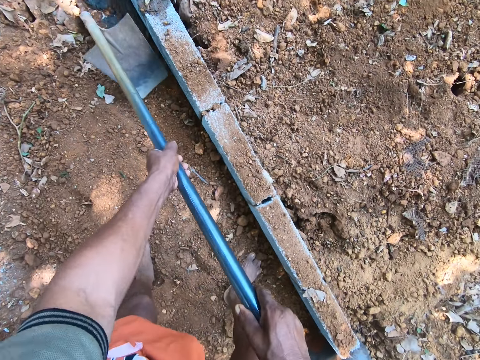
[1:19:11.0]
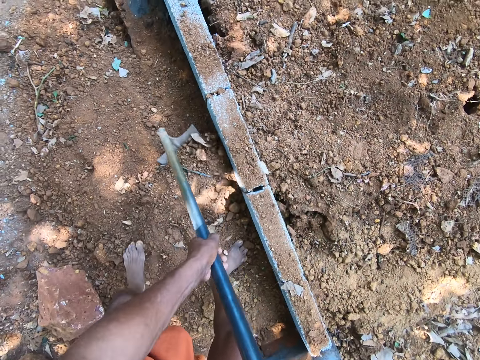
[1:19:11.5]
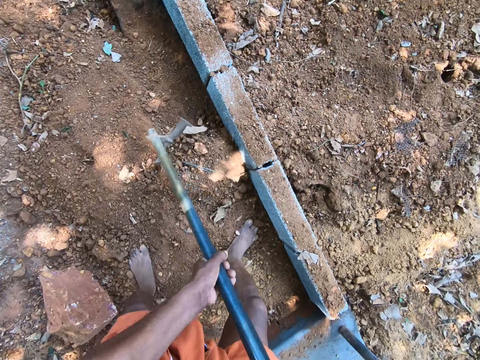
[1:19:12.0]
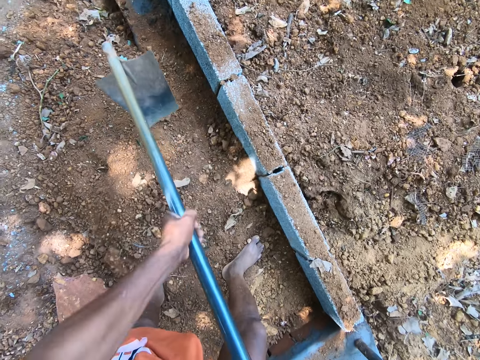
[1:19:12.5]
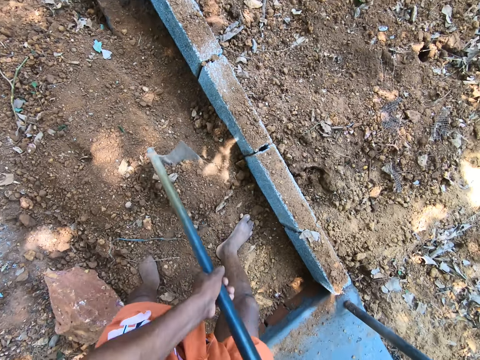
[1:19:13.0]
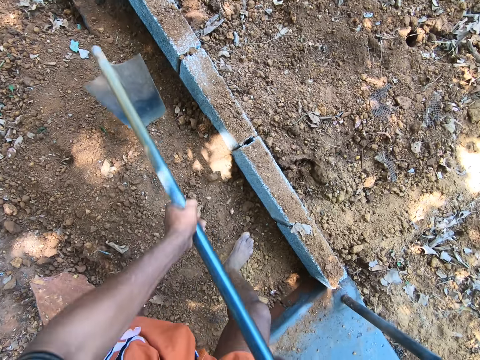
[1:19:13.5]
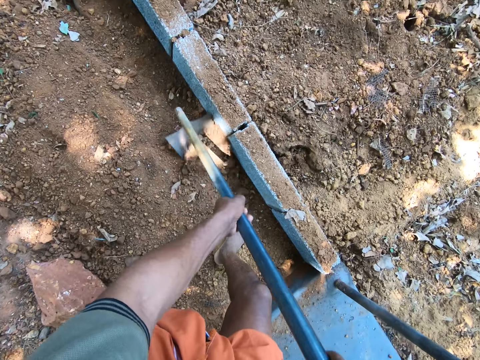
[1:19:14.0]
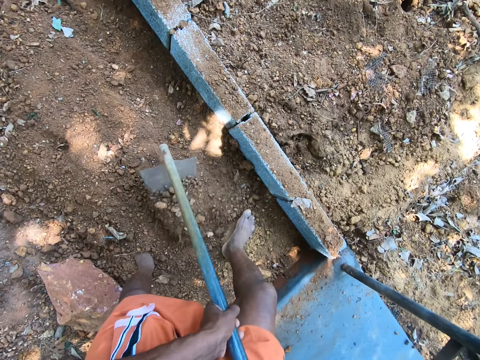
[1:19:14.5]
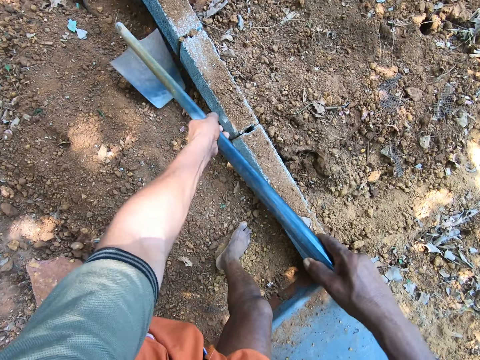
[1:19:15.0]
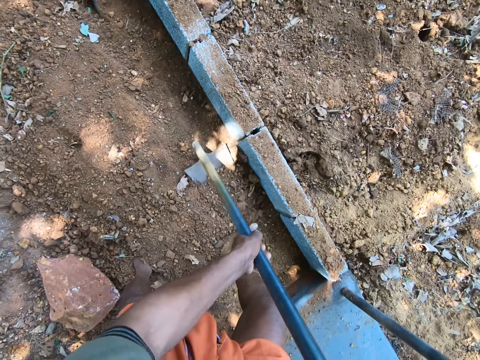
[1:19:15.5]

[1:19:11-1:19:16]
The camera wearer gathers the sand with the hoe in his hand.

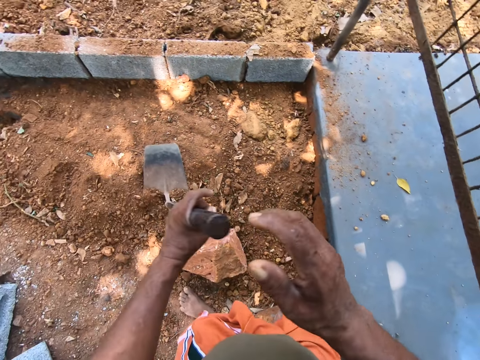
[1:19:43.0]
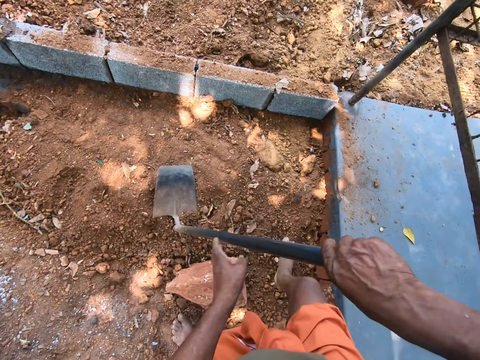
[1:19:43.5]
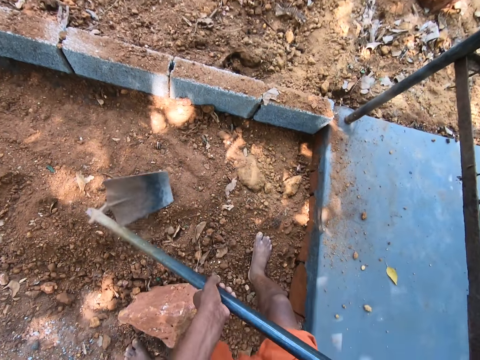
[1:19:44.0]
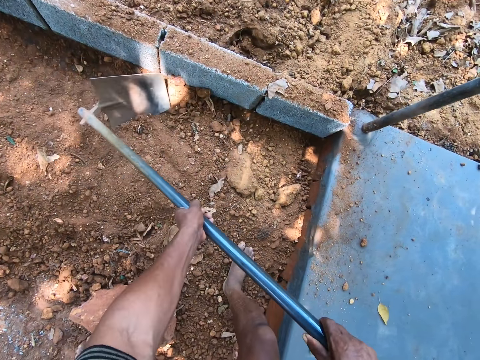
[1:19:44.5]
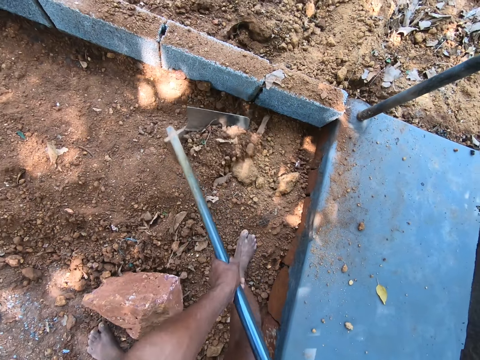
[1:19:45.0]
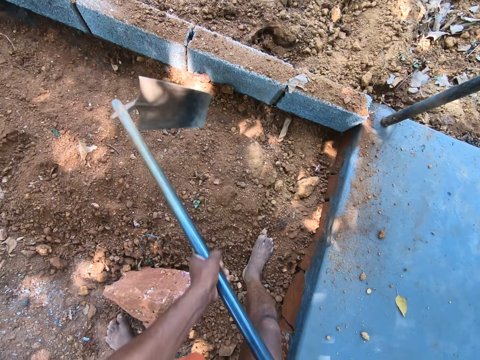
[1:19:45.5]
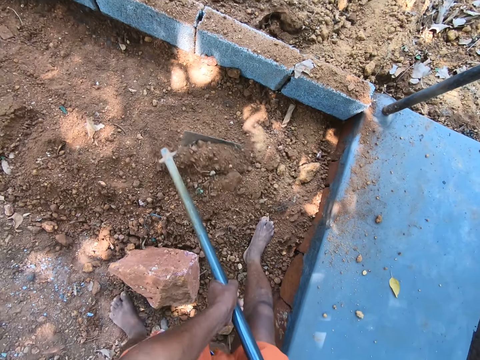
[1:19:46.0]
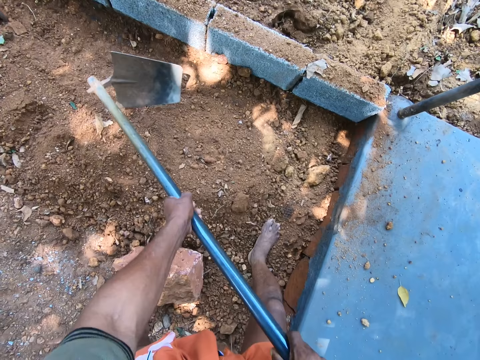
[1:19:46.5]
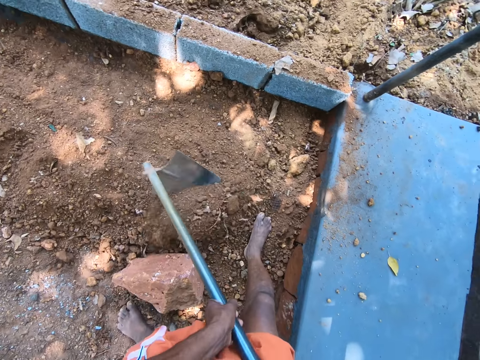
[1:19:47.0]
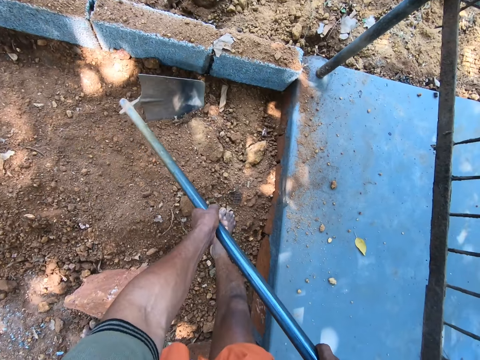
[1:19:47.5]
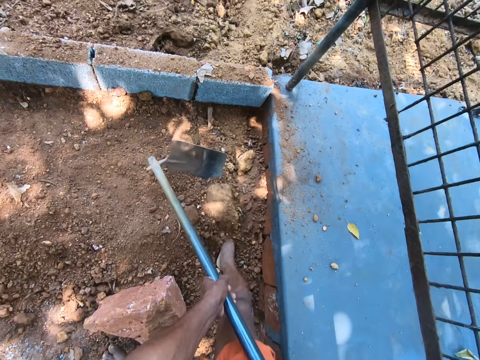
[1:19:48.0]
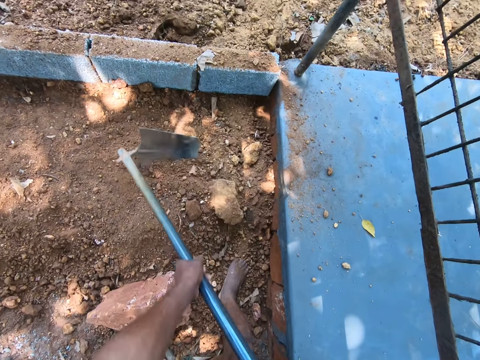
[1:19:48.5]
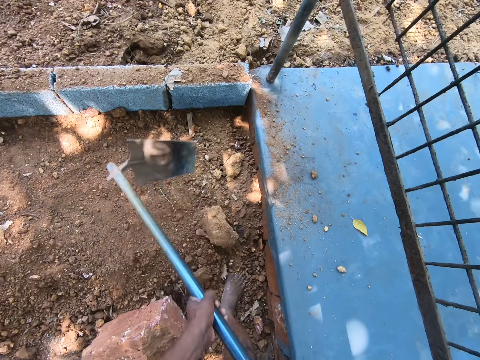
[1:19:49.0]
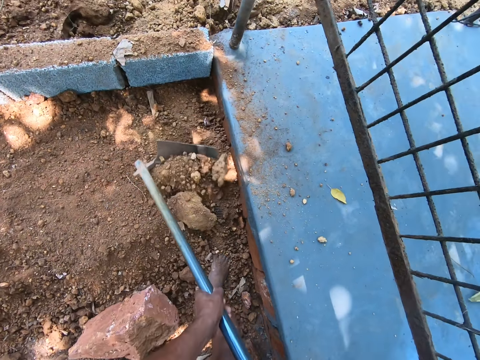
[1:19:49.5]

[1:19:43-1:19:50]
The camera wearer gathers the sand with the hoe in his hand.

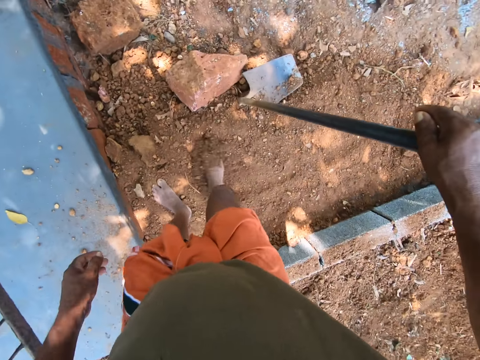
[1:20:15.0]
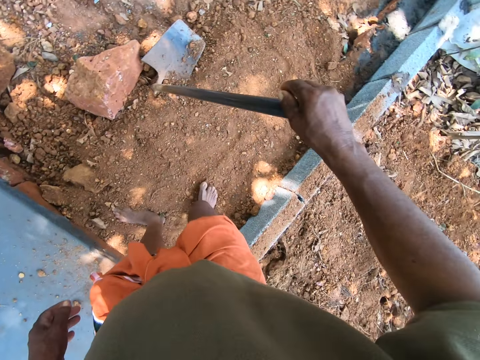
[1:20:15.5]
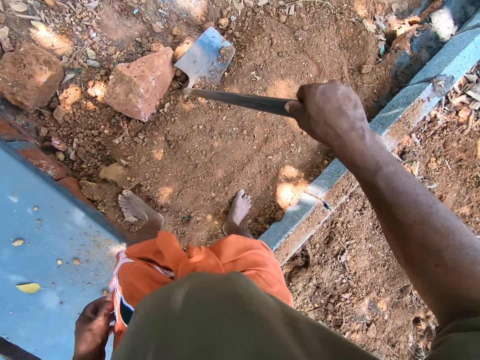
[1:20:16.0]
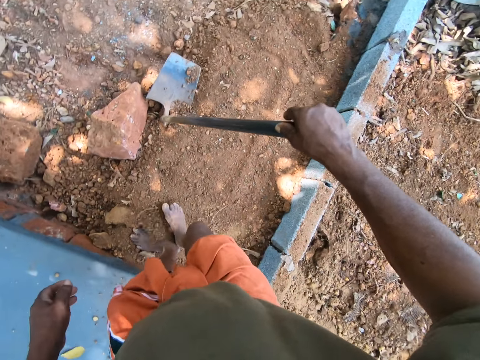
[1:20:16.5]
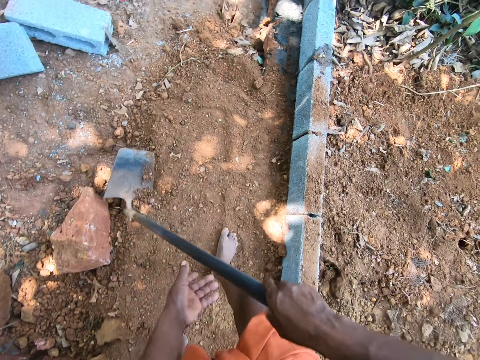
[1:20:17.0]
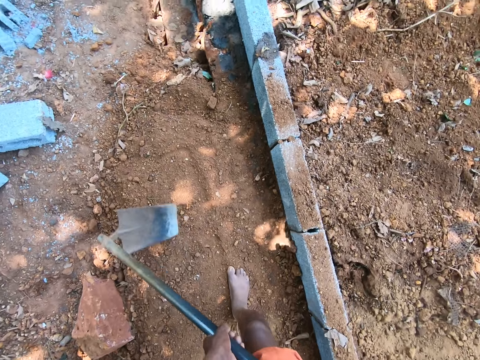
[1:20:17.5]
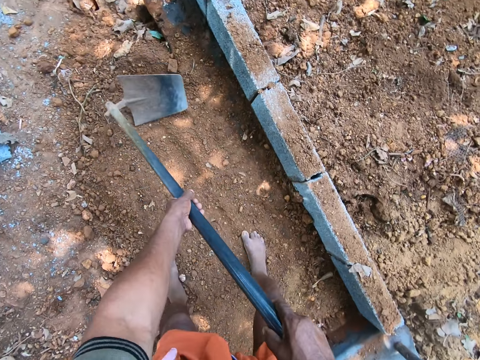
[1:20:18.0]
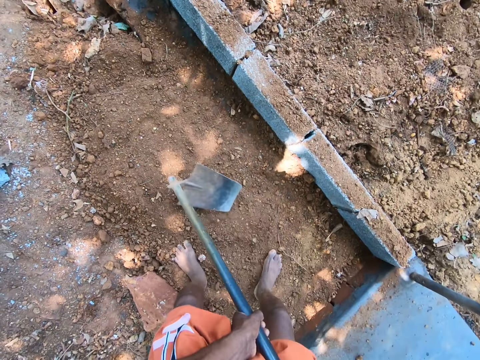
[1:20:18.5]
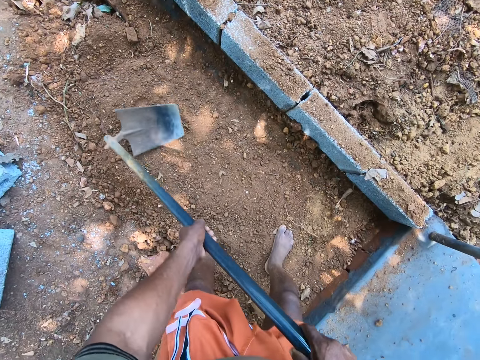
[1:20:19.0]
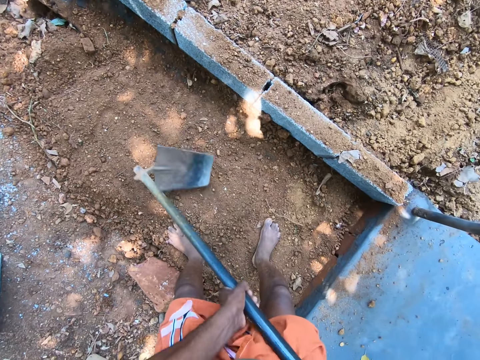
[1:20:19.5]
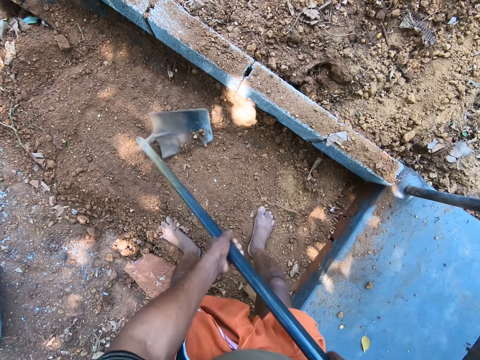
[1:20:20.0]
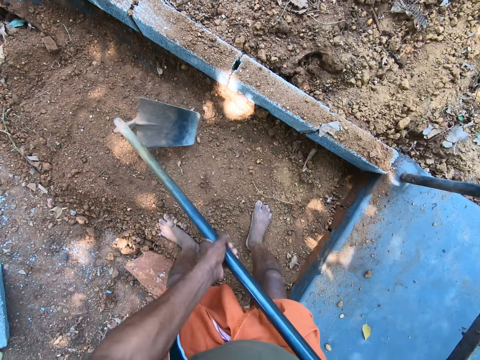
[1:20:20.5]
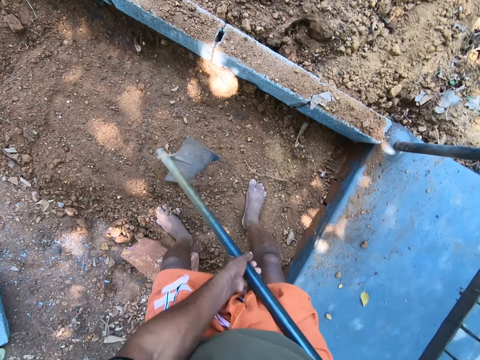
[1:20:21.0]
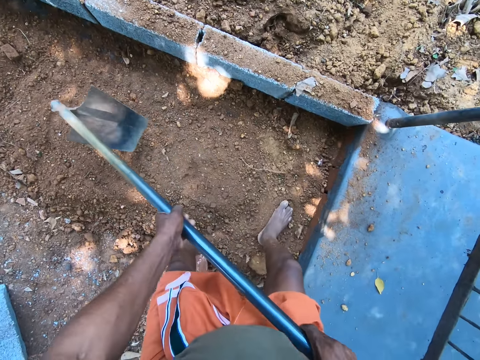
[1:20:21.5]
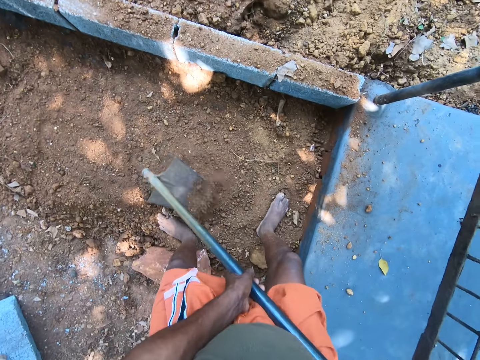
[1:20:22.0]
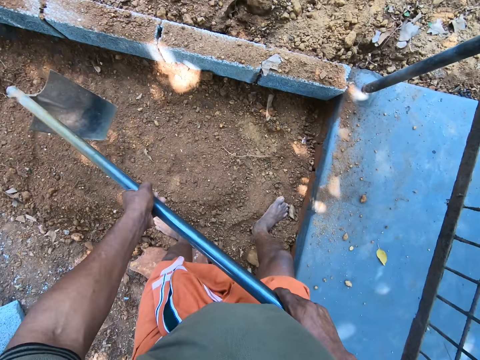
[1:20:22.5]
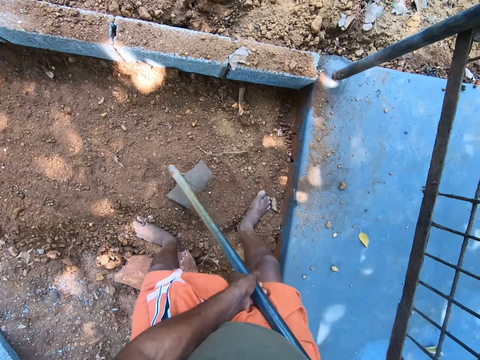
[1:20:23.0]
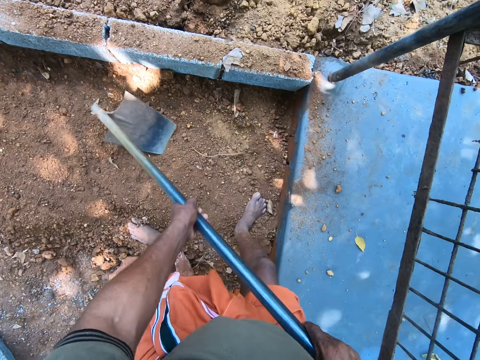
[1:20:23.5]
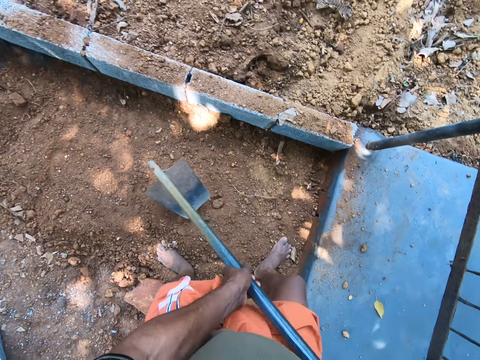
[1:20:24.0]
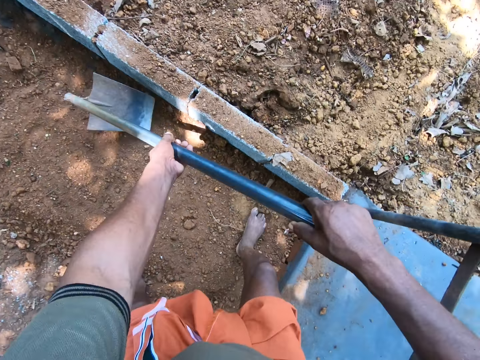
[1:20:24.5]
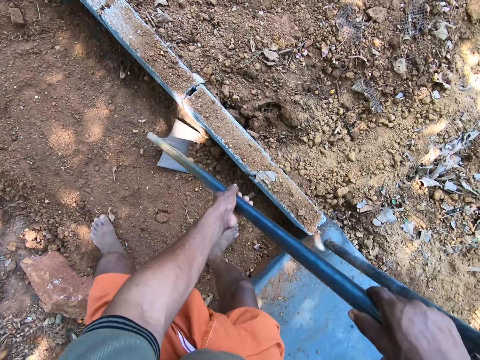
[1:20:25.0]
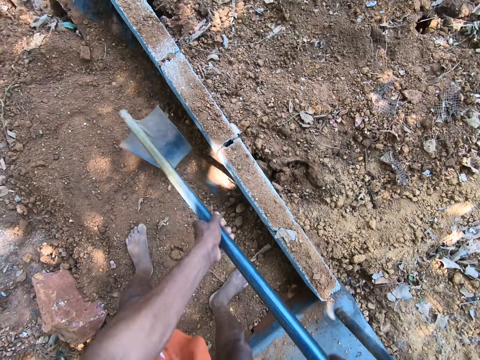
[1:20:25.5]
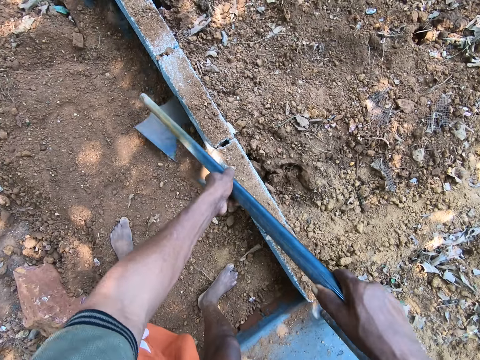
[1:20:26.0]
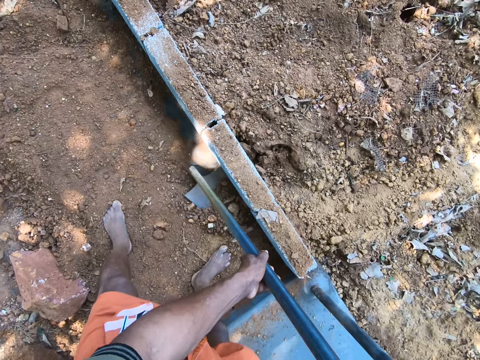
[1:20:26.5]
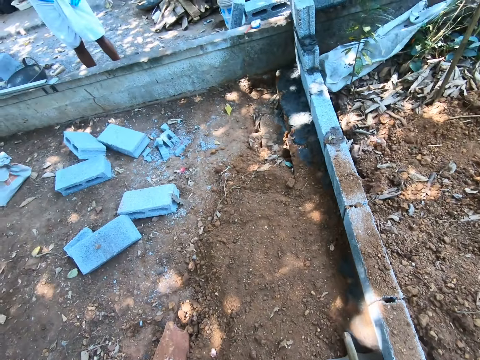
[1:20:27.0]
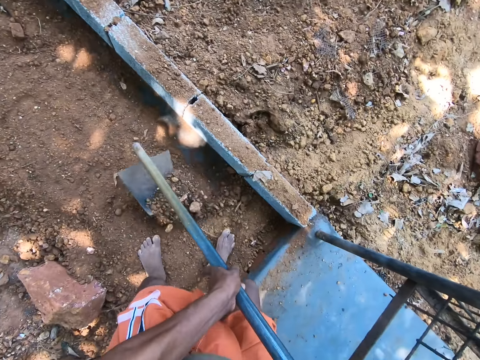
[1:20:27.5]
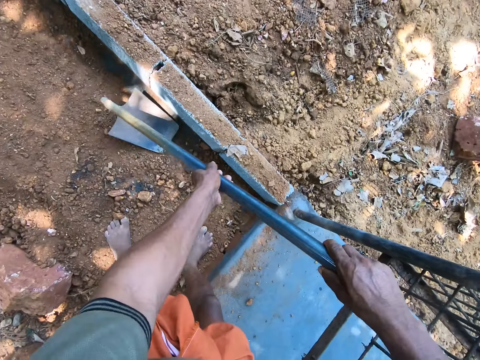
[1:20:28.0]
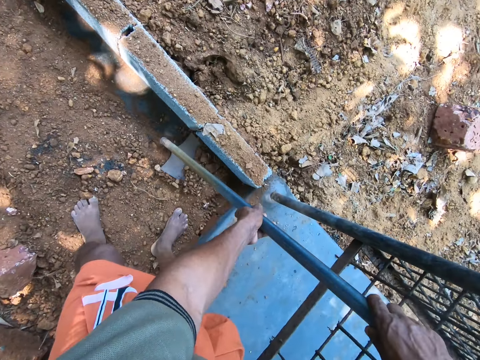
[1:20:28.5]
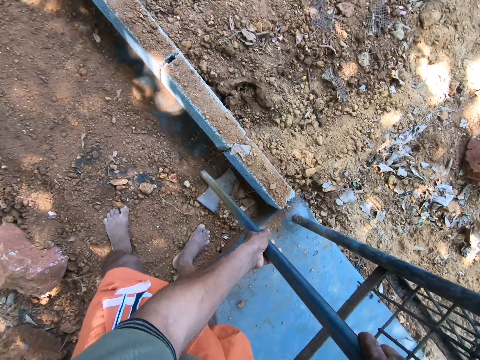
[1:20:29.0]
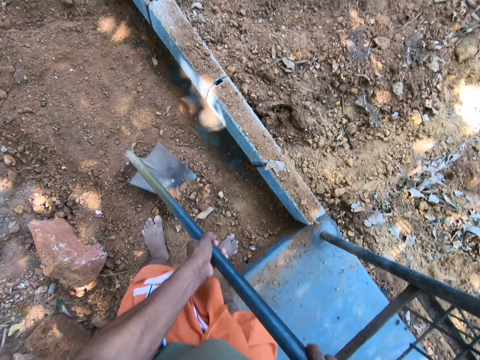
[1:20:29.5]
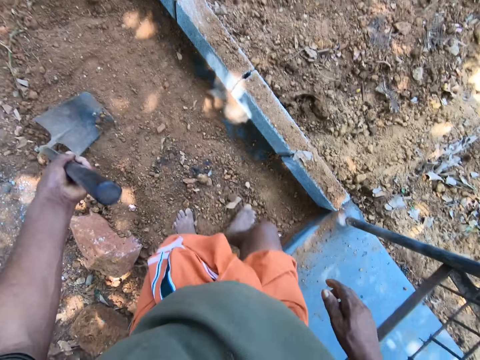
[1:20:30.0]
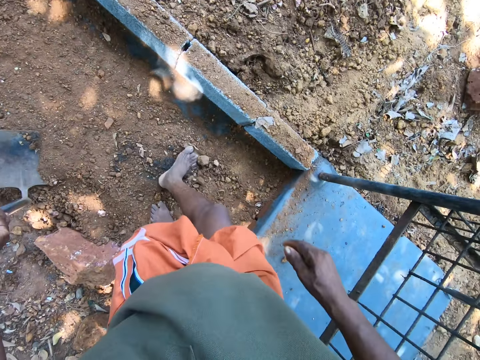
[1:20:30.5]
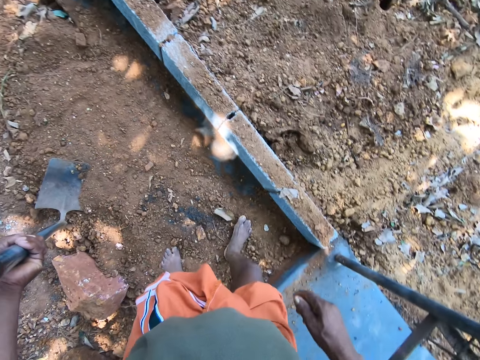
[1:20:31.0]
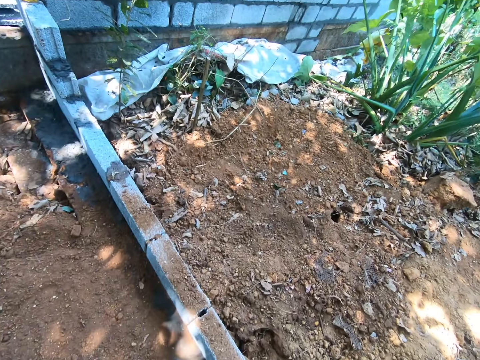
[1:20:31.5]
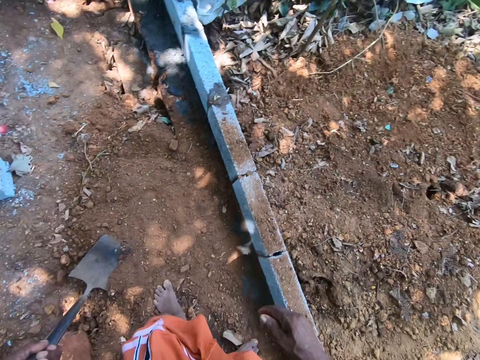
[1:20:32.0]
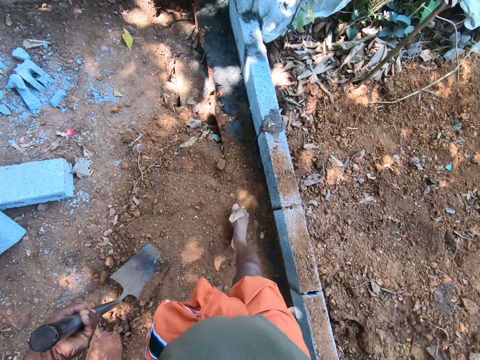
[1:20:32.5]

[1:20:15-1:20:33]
The camera wearer spreads the sand with his right leg. He gathers the sand with the hoe in his hand. He spreads the sand with his right leg.
